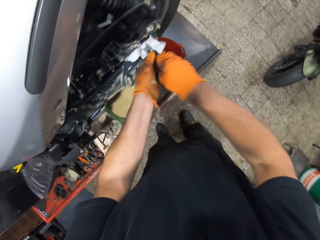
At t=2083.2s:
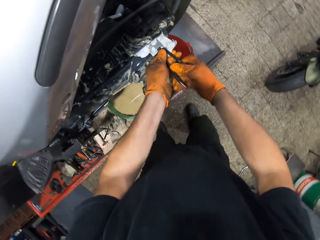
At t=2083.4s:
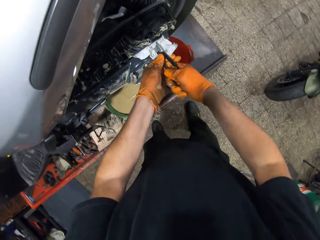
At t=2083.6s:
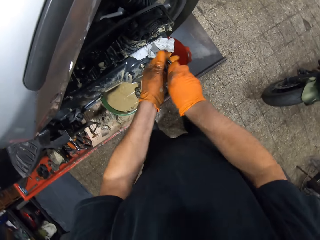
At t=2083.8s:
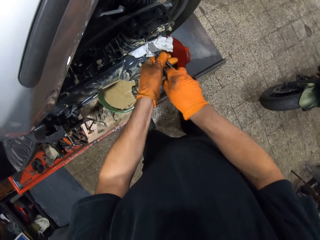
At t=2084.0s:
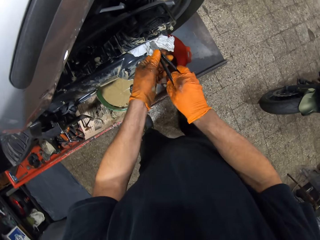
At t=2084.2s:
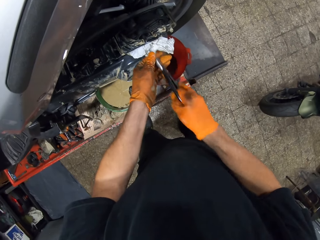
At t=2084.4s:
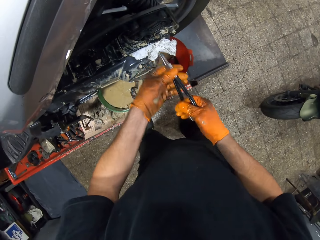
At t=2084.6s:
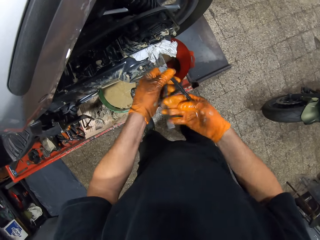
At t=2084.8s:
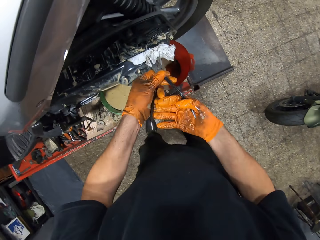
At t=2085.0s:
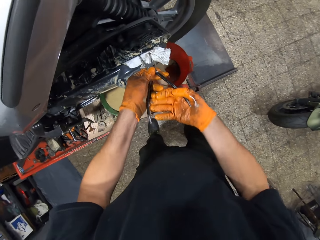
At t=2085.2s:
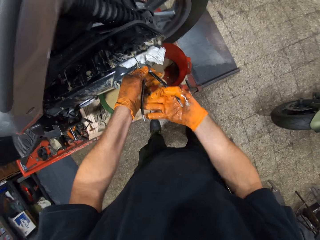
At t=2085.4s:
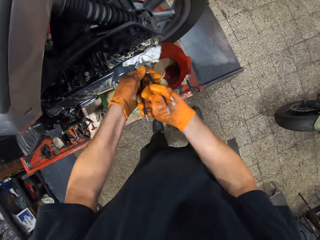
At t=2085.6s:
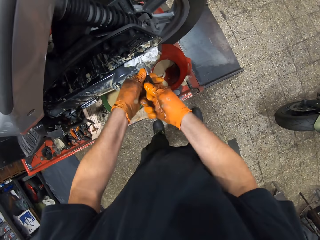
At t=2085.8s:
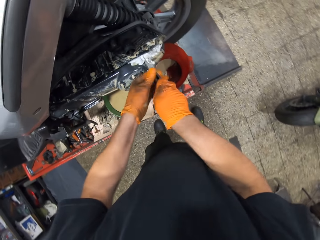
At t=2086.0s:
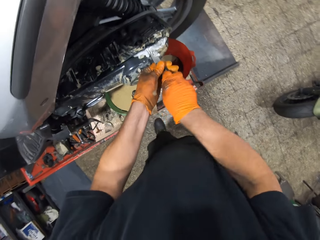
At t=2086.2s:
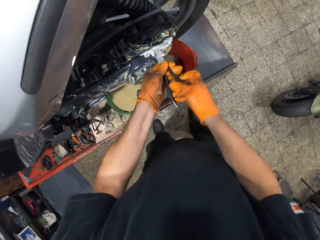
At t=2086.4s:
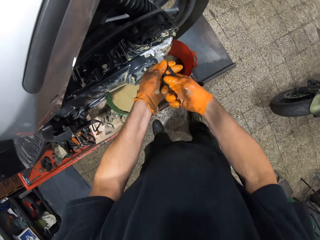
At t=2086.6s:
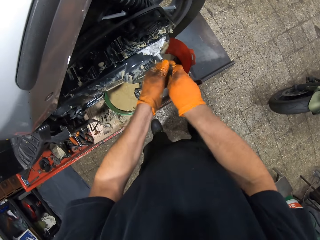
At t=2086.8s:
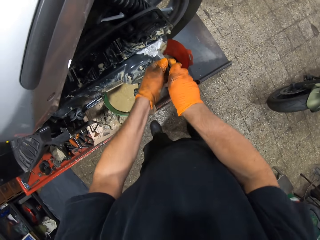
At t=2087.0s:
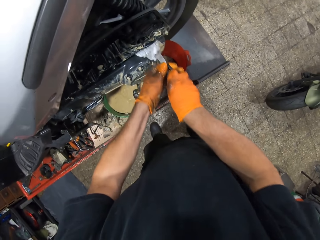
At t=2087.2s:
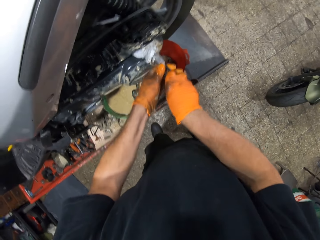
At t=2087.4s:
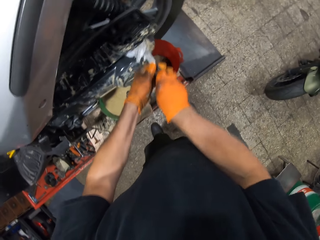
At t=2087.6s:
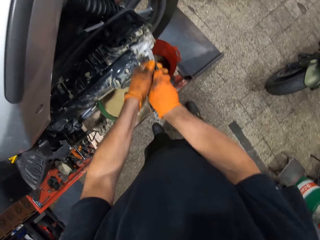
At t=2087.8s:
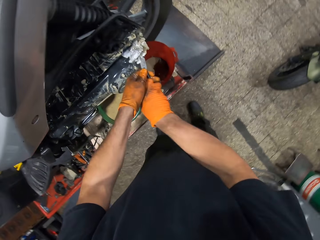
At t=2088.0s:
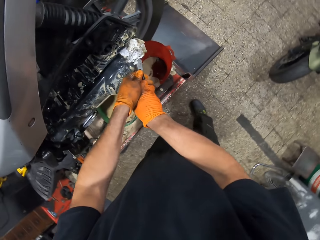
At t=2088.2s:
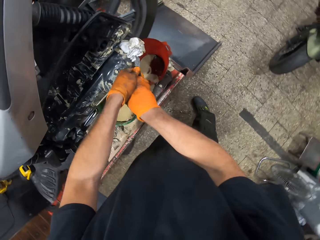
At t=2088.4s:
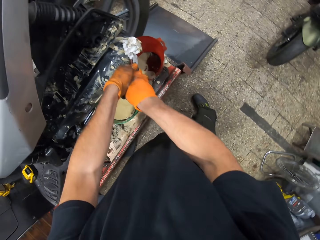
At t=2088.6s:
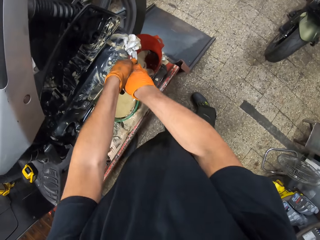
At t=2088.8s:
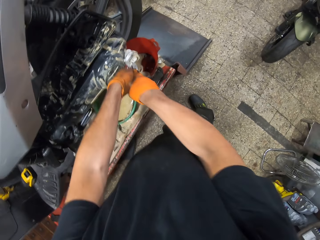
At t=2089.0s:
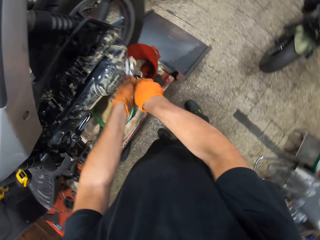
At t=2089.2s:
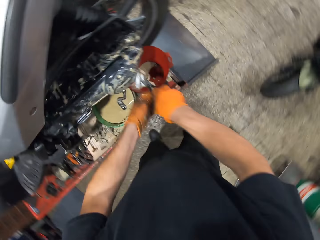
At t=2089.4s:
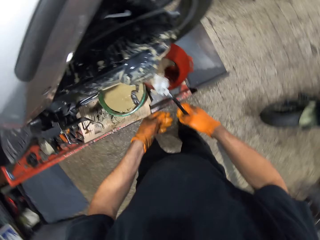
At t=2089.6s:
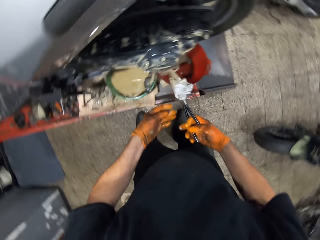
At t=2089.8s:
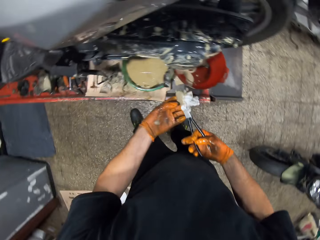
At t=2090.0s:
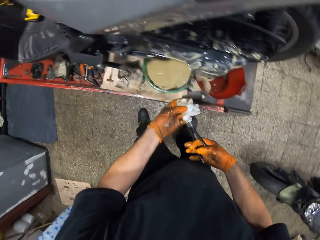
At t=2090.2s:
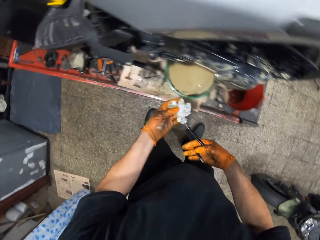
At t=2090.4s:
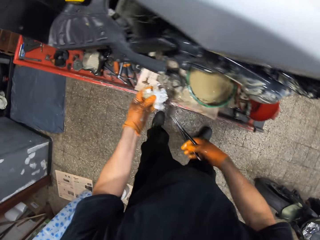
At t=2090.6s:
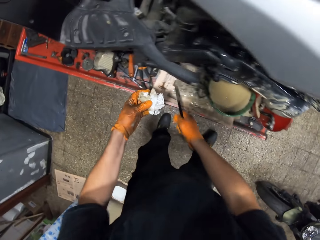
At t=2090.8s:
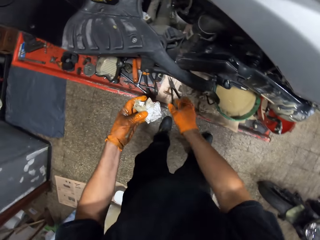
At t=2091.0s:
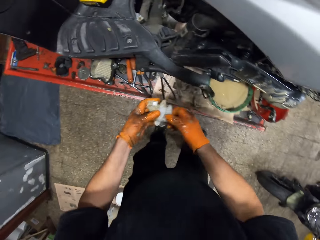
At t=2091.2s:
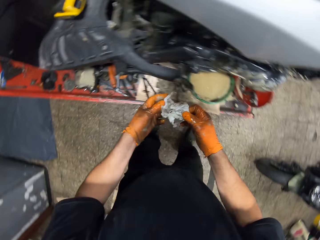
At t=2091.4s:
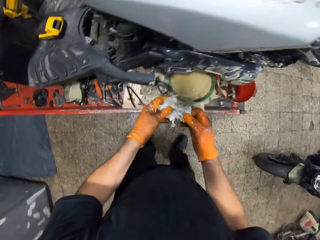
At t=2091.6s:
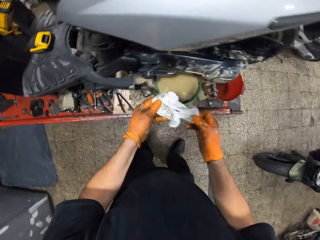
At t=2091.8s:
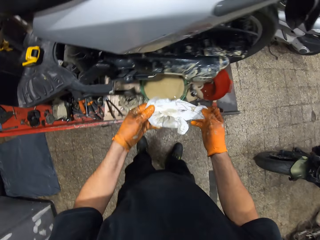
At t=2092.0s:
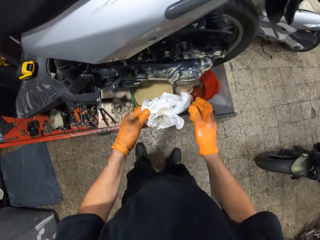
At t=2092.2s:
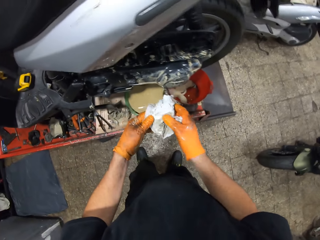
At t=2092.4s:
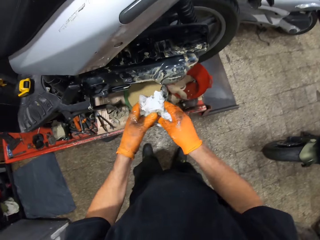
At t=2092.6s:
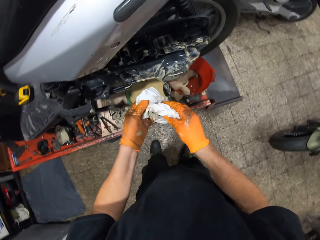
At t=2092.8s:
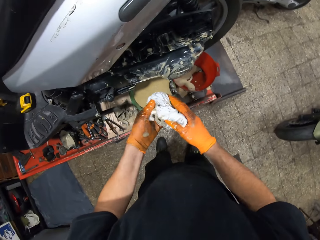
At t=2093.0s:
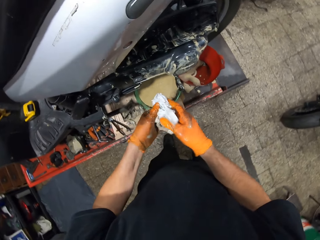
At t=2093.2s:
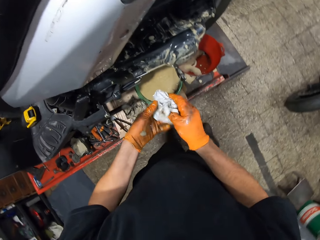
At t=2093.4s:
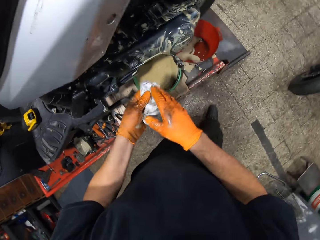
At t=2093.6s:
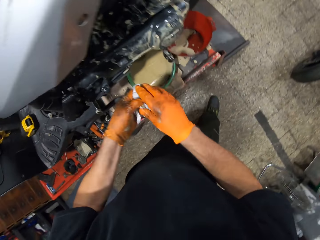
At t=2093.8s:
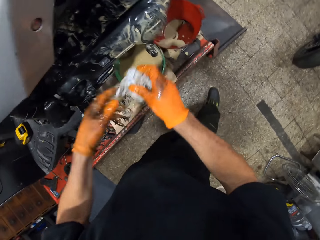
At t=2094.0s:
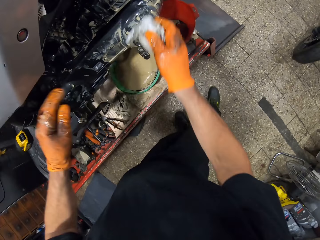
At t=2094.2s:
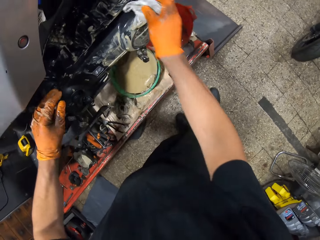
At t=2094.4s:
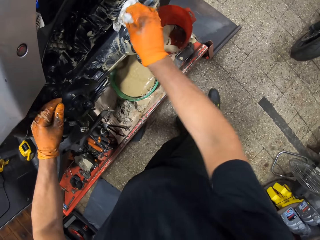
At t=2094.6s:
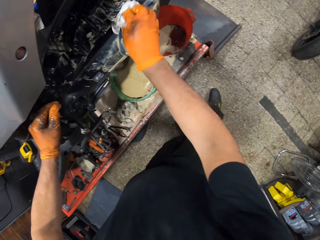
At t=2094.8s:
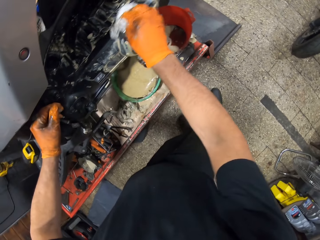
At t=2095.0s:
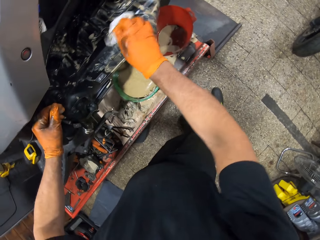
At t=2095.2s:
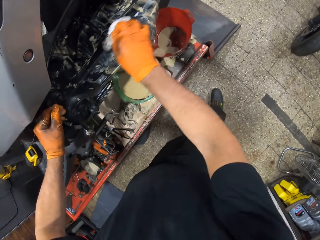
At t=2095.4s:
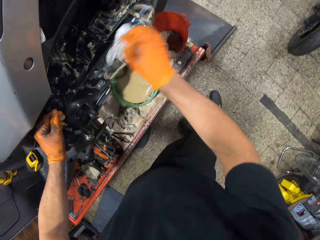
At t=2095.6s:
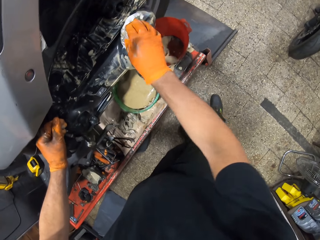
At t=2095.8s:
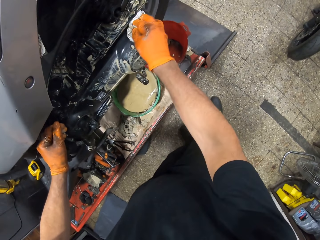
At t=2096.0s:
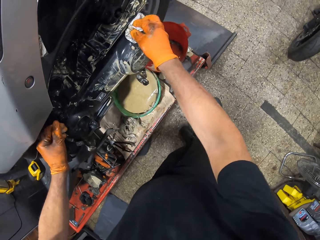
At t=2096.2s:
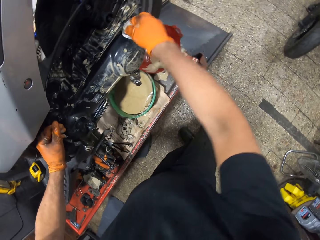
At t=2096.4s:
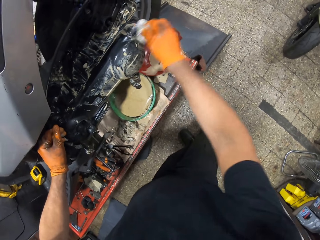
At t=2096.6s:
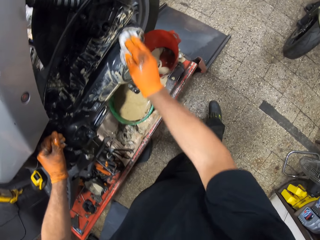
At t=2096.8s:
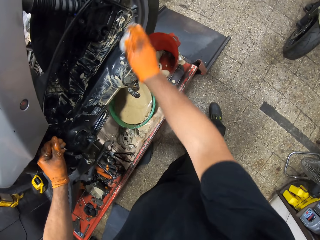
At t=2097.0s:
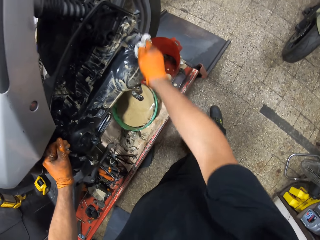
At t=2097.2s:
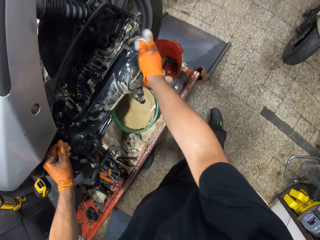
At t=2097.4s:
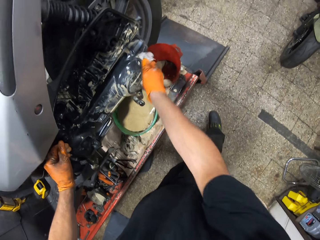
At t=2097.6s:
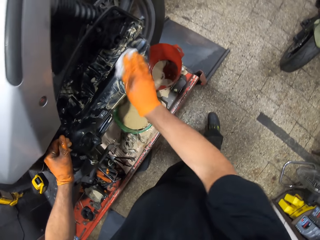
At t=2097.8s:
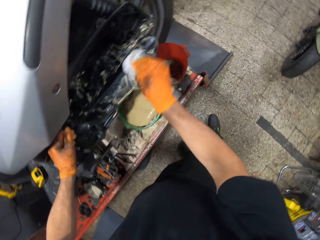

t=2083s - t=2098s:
The camera wearer holds a tissue paper with the pliers. He wipes the oil in a motorbike. He removes the paper on the pliers in his gloved right hand with his gloved left hand. He drops the pliers in his gloved right hand on the scooter on the workshop lift table. He unfolds the tissue paper. He places his gloved left hand on the scooter on the workshop lift table. He cleanses the scooter on the workshop lift table with the paper in his gloved right hand.

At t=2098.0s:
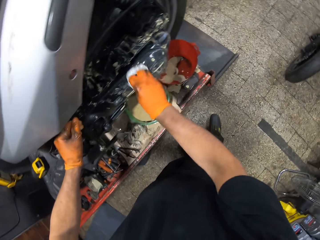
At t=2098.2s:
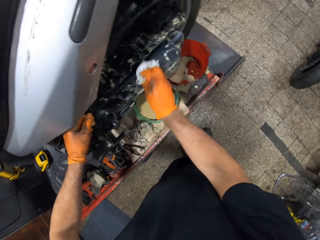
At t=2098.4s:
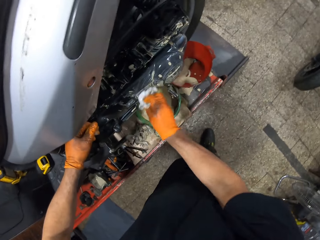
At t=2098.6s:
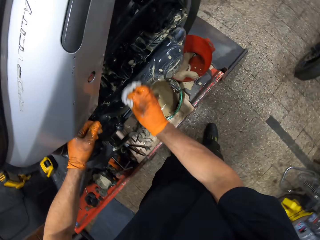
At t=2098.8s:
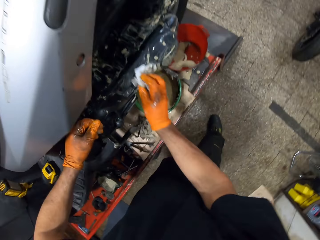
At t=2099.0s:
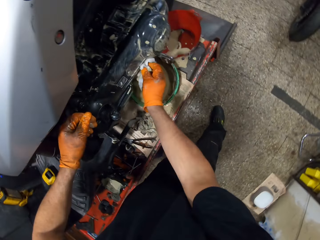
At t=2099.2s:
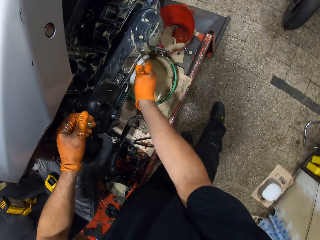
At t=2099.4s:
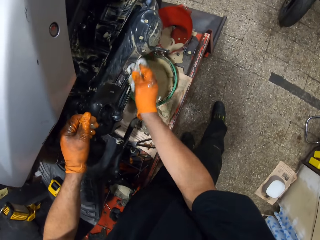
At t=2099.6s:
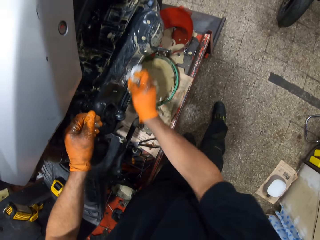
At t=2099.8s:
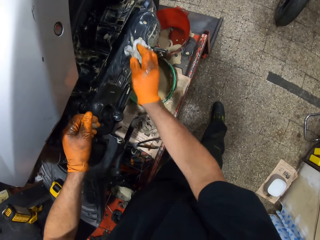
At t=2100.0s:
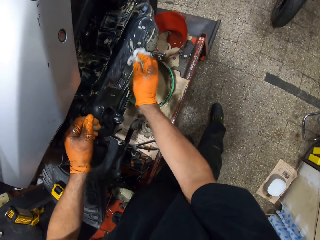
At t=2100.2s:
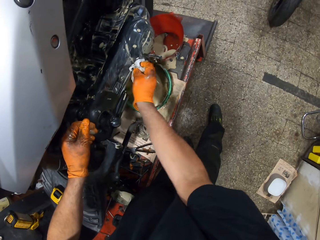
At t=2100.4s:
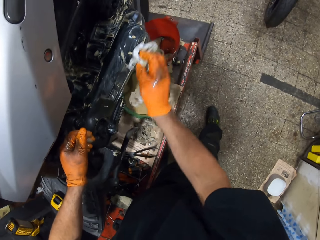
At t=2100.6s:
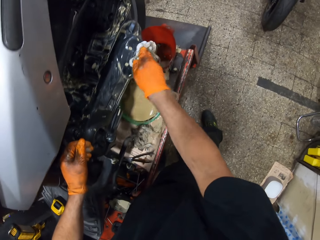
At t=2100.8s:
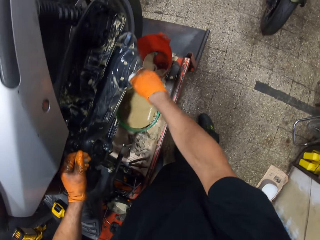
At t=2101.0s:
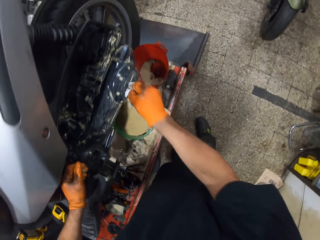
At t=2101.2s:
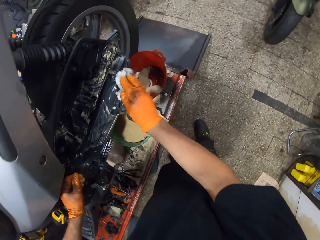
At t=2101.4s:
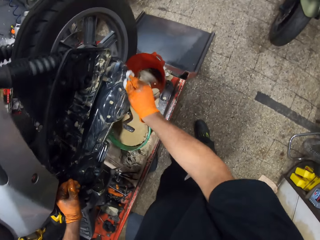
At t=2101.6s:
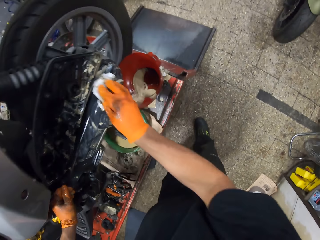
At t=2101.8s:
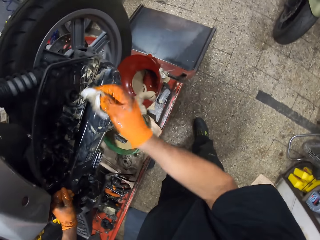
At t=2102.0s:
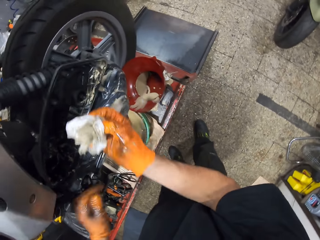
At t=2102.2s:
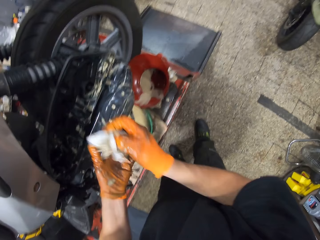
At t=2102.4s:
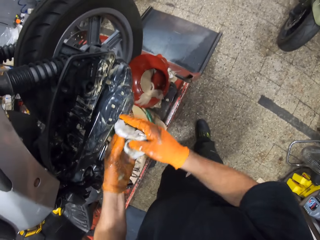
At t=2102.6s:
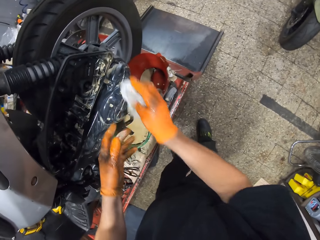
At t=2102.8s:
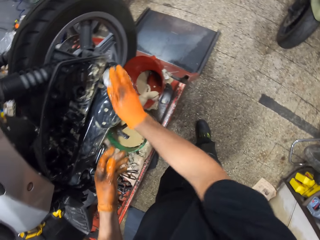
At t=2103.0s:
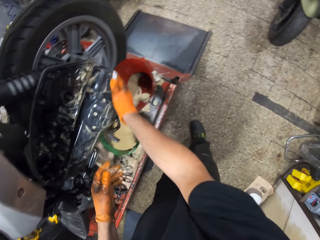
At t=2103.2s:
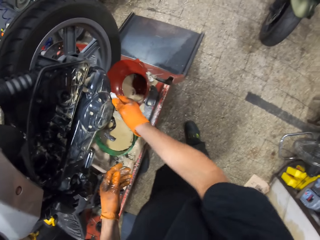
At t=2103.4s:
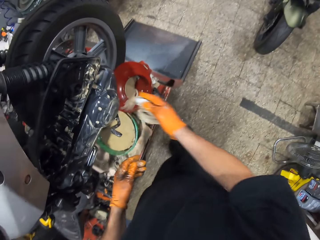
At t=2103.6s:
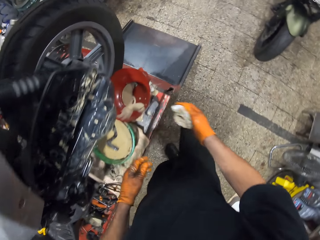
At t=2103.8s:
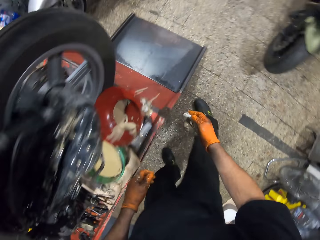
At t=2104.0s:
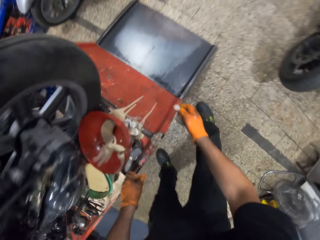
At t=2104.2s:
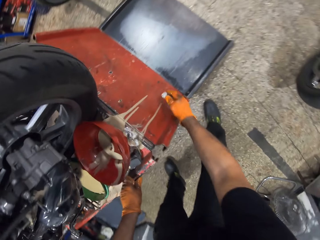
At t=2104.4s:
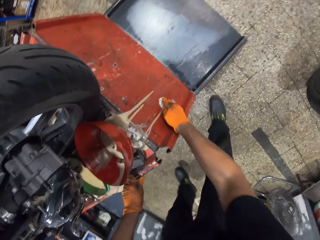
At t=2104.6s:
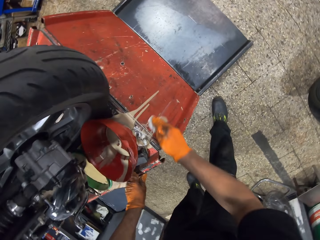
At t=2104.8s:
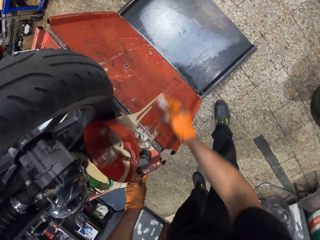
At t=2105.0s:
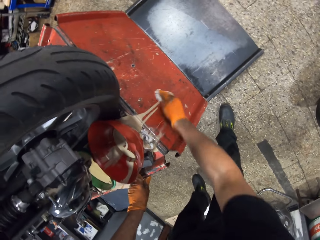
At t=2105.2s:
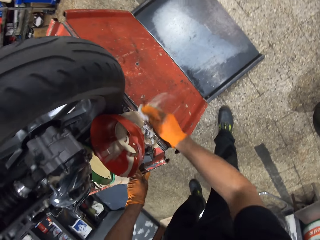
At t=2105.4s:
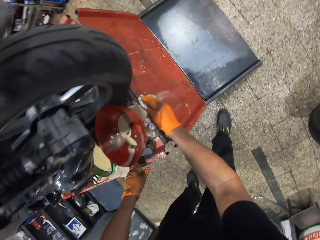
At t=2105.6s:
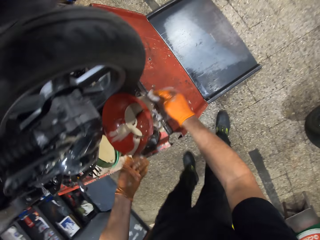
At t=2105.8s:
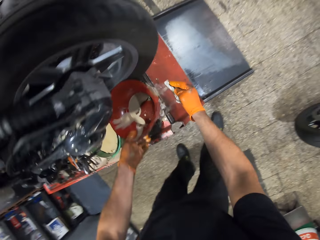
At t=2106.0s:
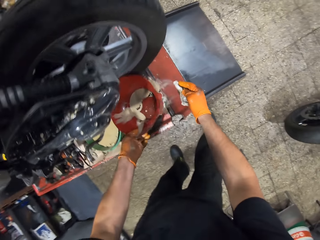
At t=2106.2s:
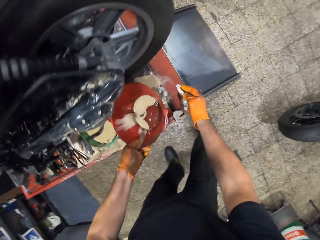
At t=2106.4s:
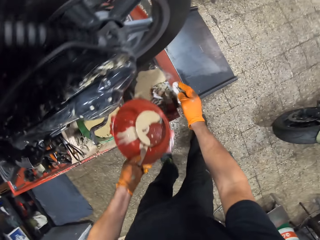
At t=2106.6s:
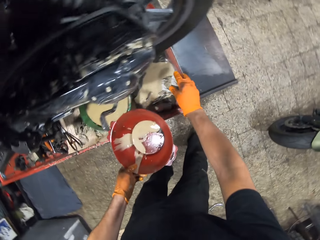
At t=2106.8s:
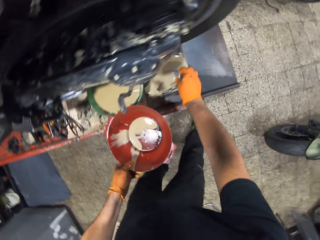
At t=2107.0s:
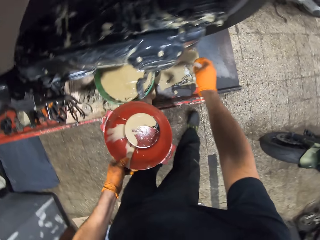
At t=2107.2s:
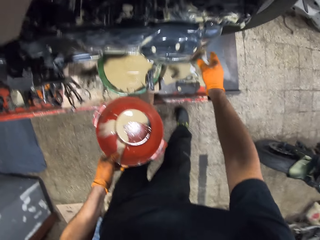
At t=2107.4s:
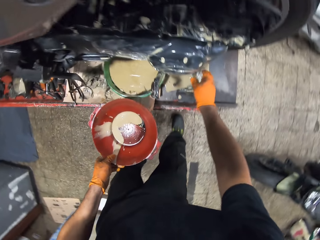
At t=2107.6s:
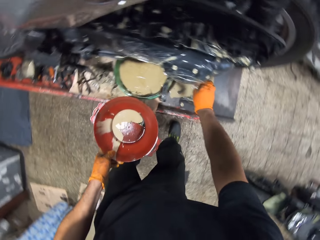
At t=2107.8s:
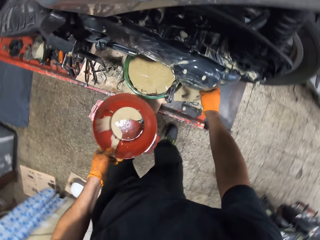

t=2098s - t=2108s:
The camera wearer wipes the oil on the motorbike lift machine. He lifts the wine colored bowl on the scooter with his gloved left hand.
